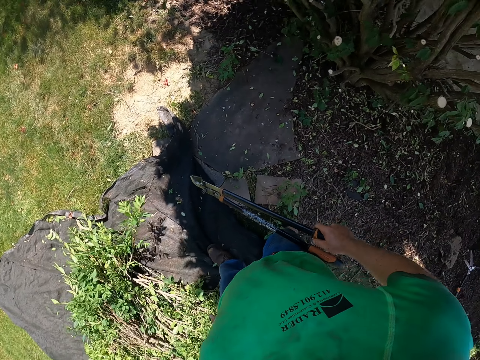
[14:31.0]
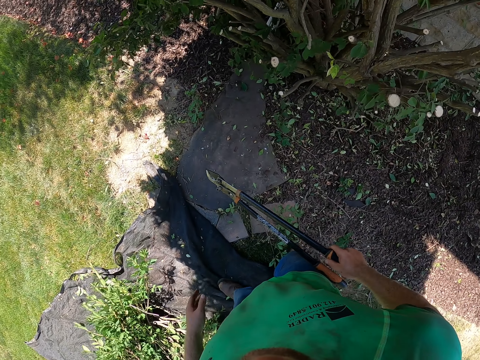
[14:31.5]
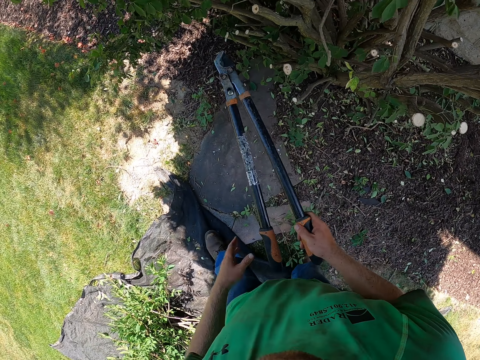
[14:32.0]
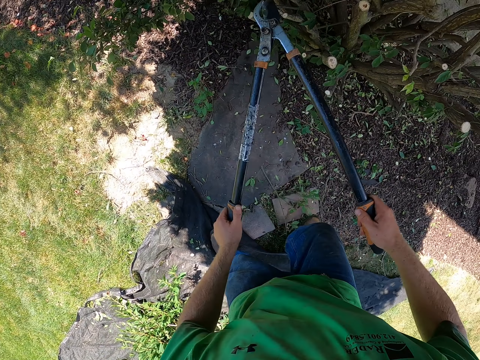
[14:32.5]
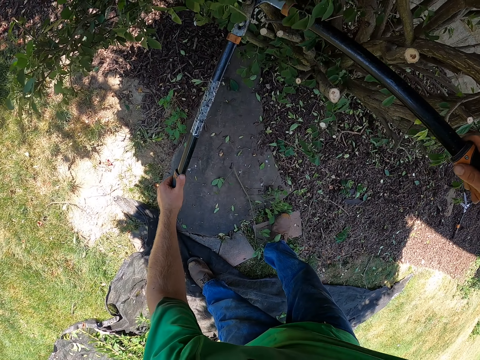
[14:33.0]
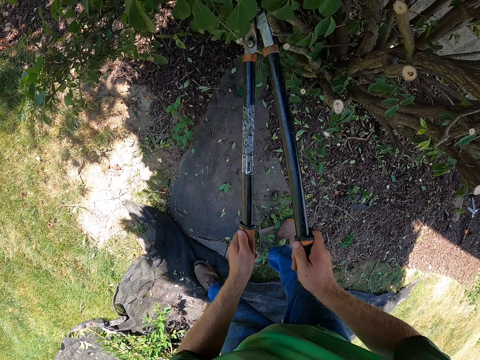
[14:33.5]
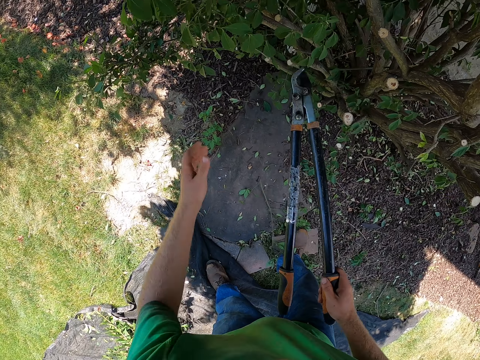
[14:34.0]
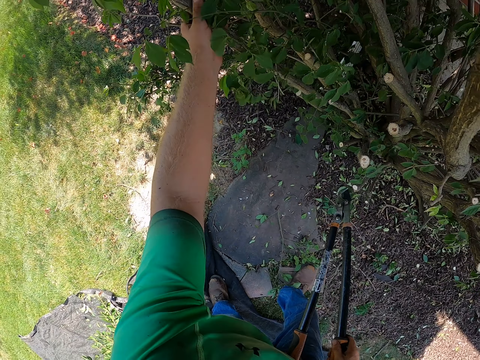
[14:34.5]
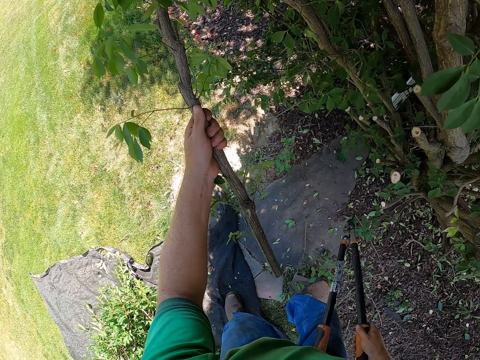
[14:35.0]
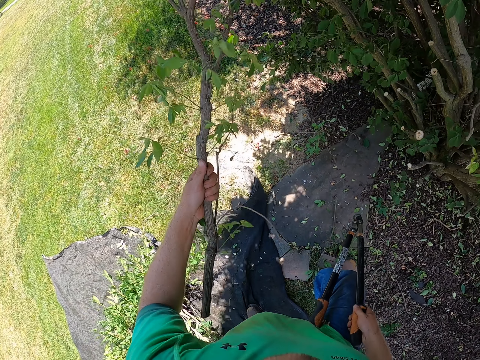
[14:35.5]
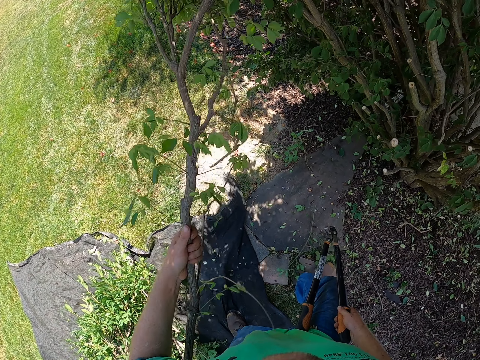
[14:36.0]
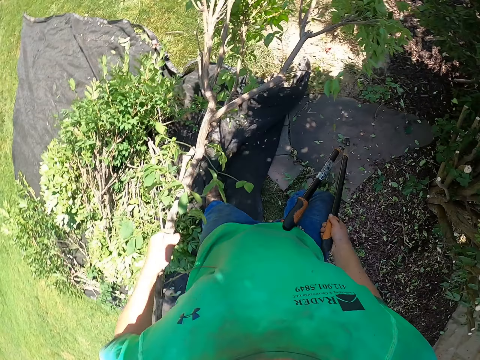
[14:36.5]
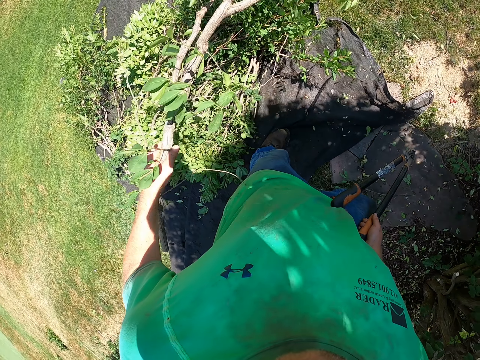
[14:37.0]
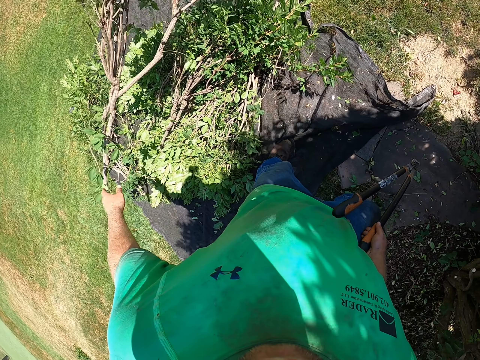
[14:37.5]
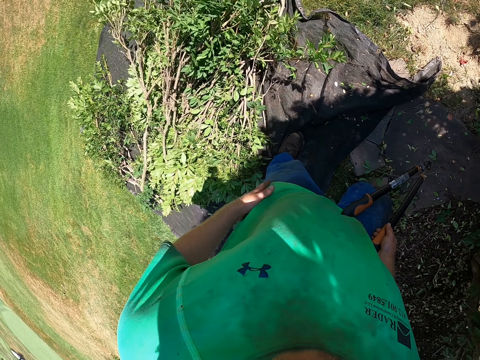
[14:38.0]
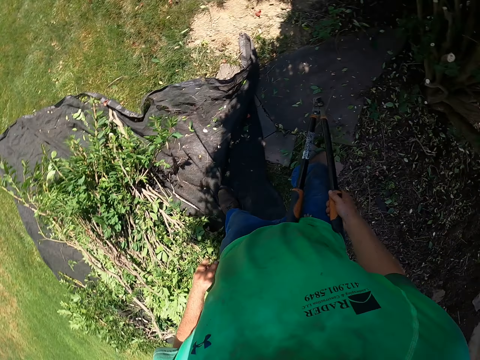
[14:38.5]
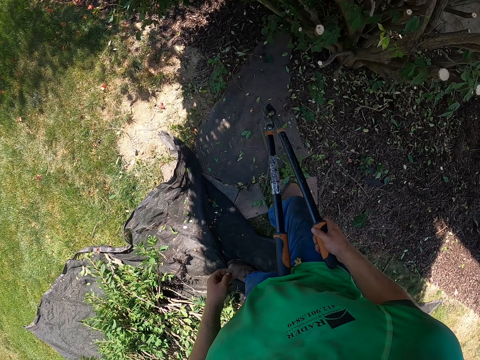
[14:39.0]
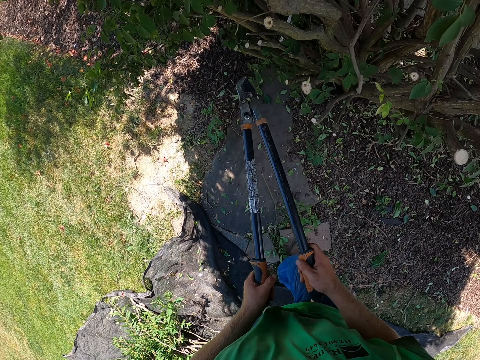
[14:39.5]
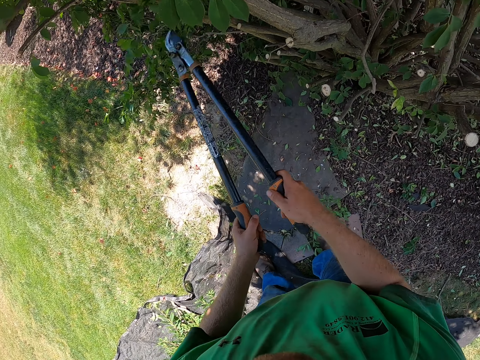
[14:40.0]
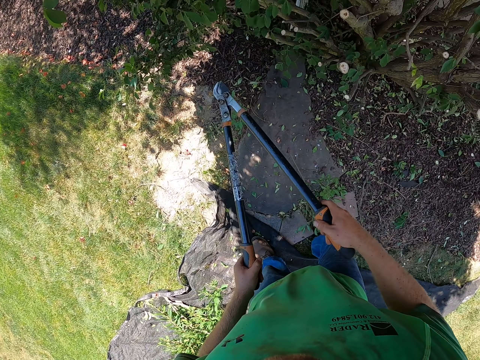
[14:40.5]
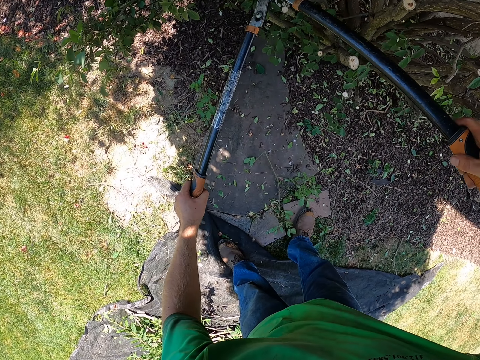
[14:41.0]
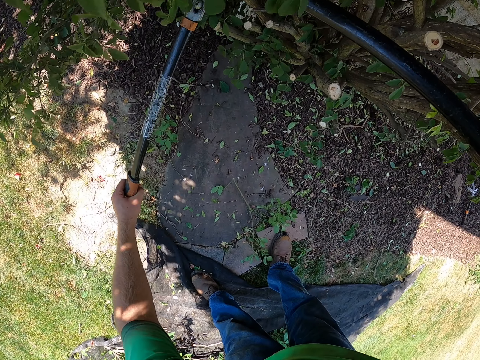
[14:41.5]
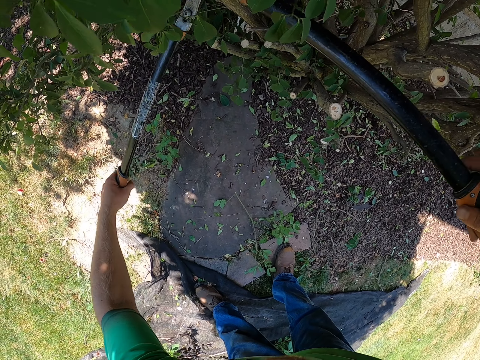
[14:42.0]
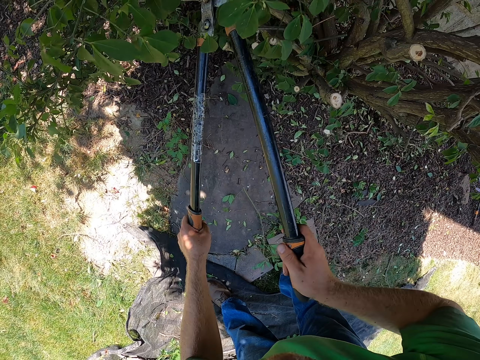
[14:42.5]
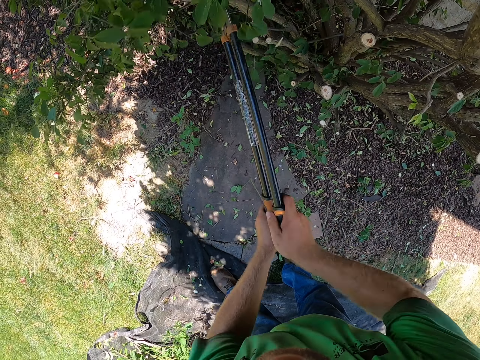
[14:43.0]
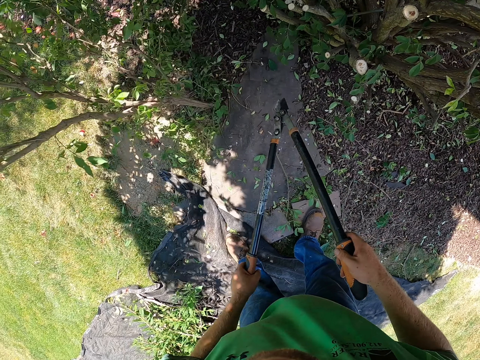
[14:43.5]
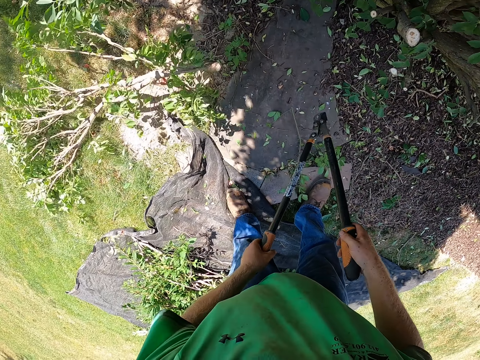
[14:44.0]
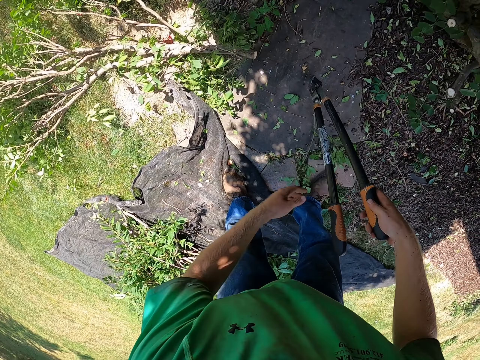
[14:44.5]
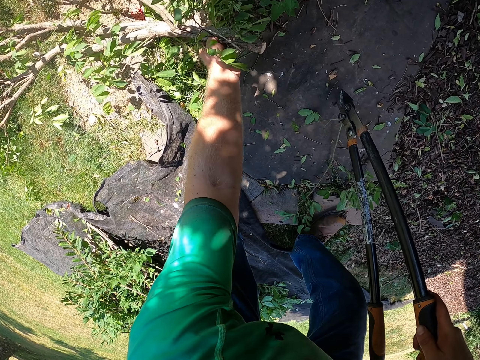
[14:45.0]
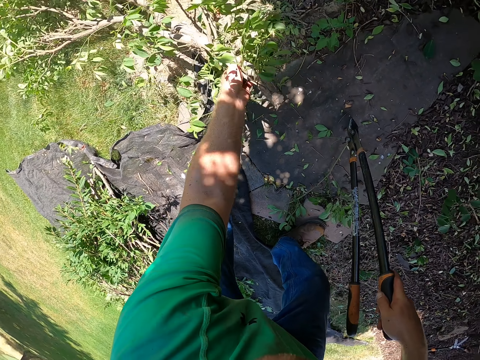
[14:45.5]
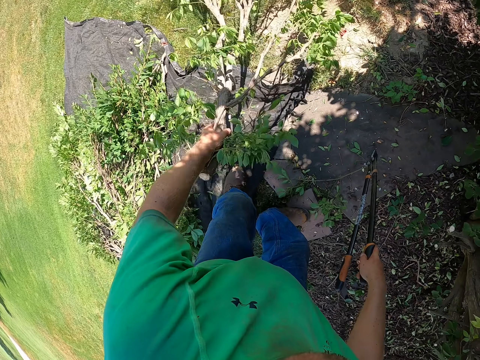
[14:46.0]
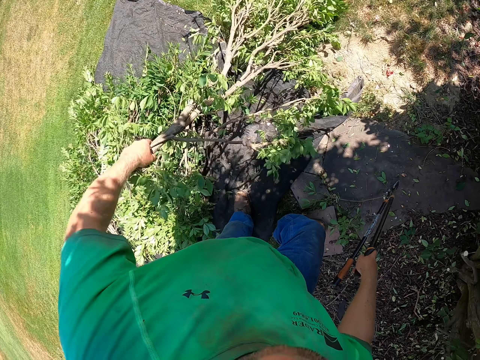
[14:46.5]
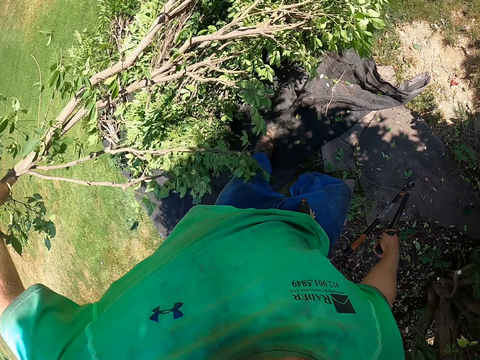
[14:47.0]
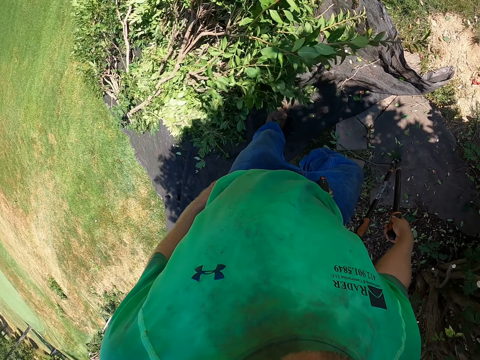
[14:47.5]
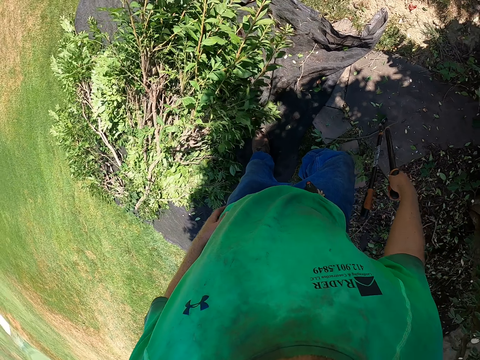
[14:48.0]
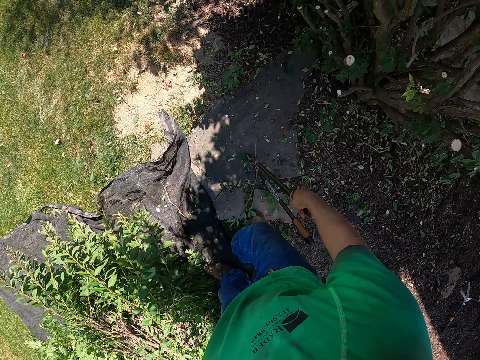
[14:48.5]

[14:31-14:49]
The camera wearer throws a branch on the ground. He holds the pruner with both hands and cuts a tree branch with the pruner. He holds the pruner with his right hand, pulls the tree branch with his left hand, and drops the tree branch on the black cloth on the floor. He wipes his left hand. He holds the pruner with both hands, hits the leaves with the pruner, and cuts a tree branch to the floor with the pruner. He holds the pruner to the floor in his right hand, picks the tree branch from the floor with his left hand, and drops the tree branch on the black cloth on the floor.

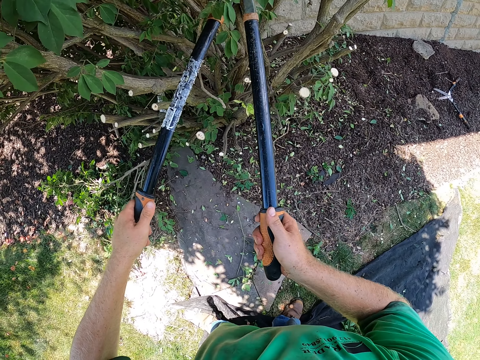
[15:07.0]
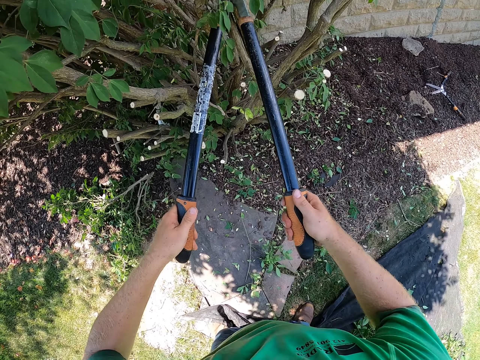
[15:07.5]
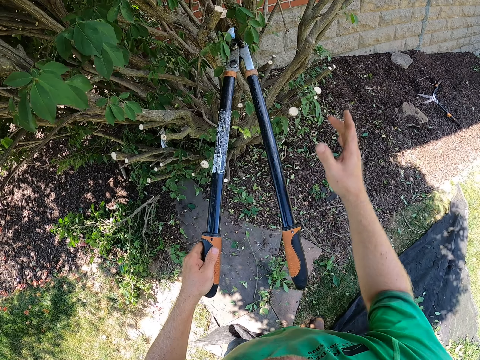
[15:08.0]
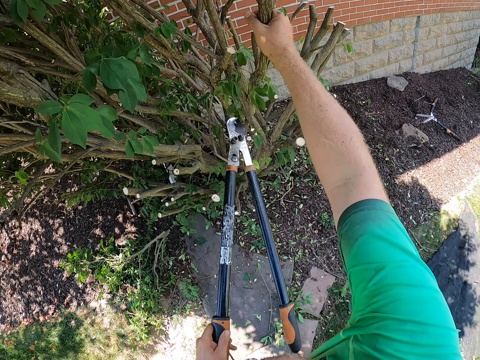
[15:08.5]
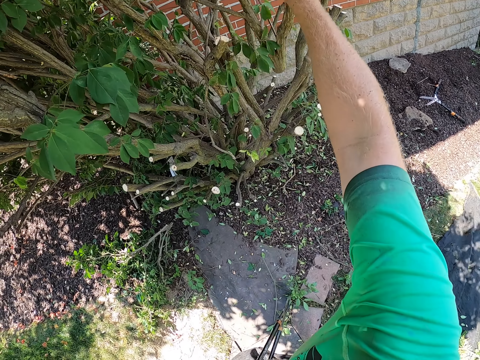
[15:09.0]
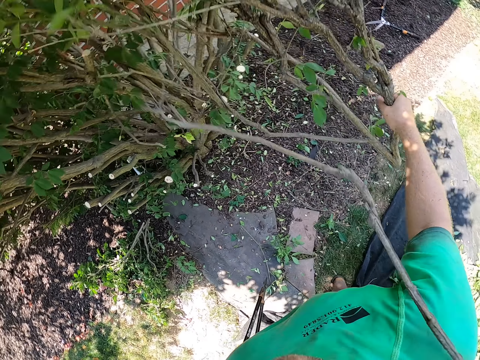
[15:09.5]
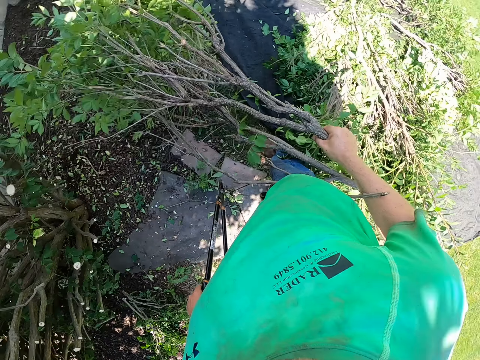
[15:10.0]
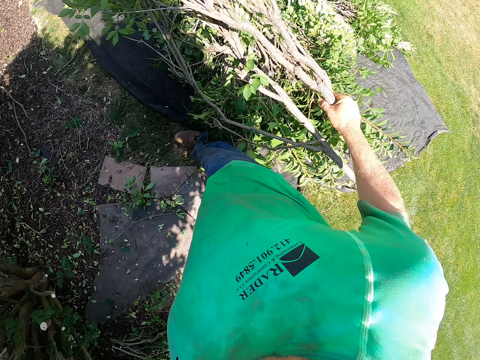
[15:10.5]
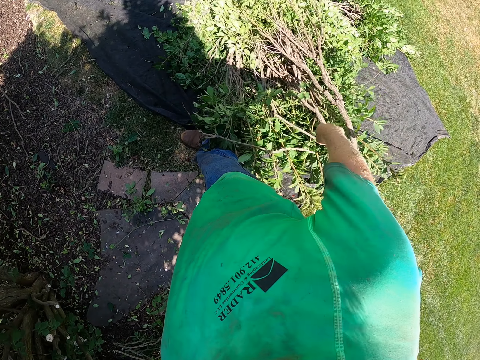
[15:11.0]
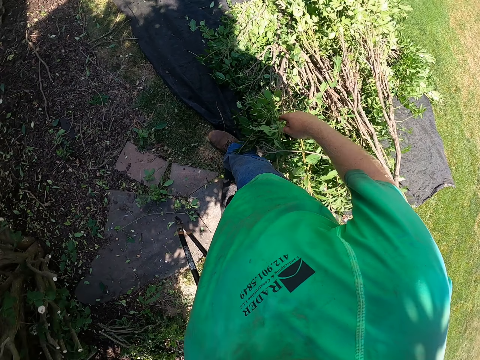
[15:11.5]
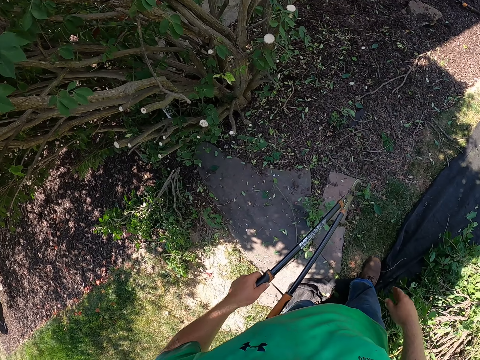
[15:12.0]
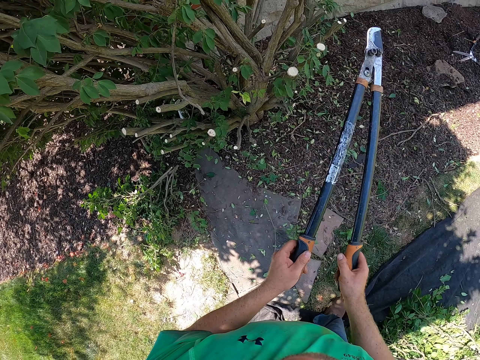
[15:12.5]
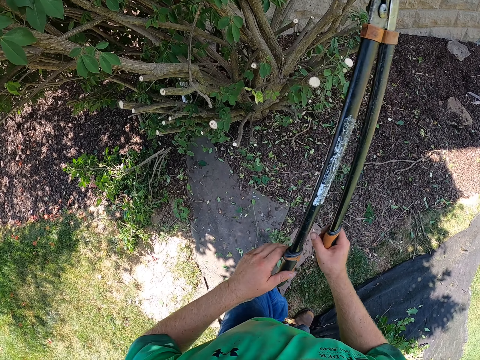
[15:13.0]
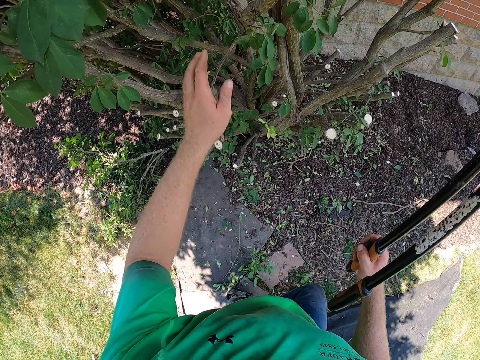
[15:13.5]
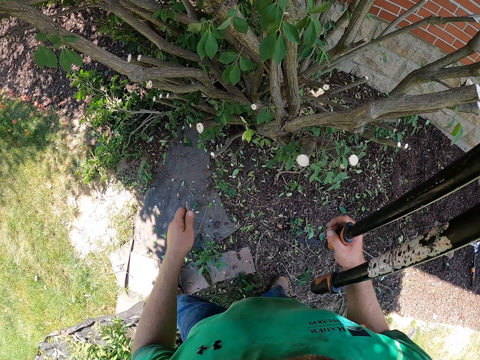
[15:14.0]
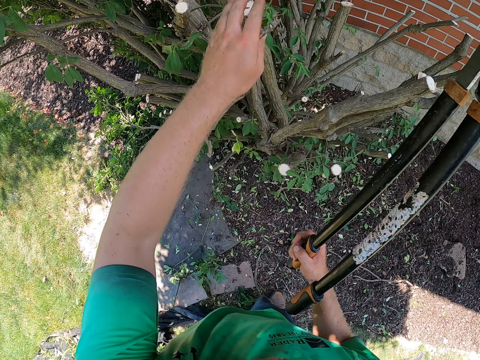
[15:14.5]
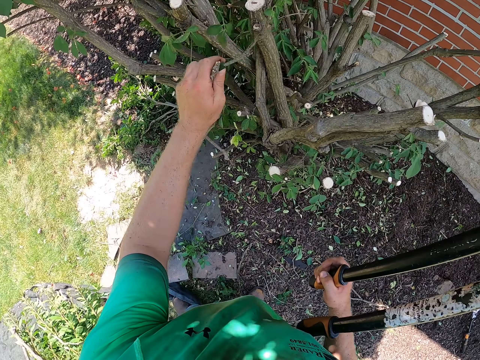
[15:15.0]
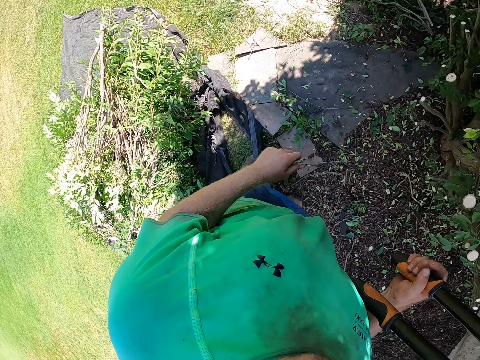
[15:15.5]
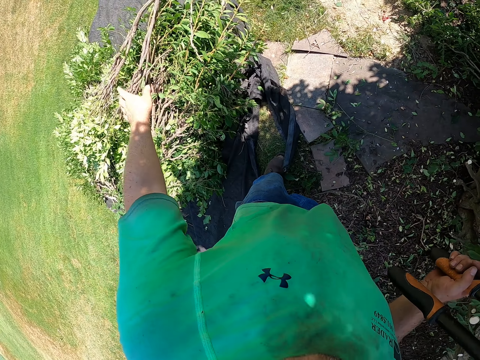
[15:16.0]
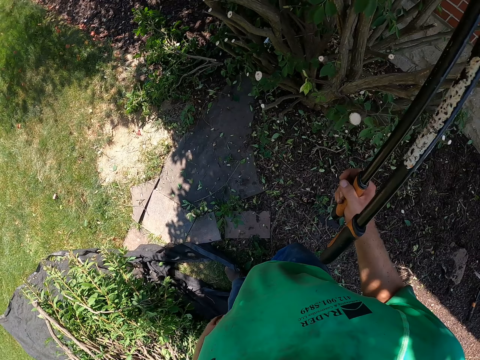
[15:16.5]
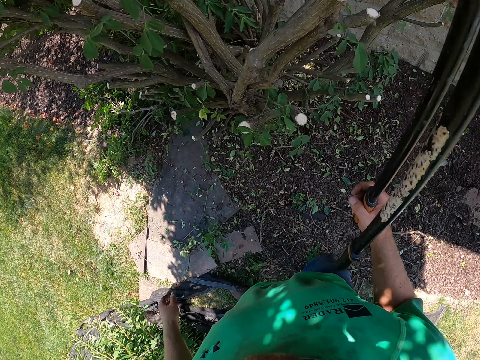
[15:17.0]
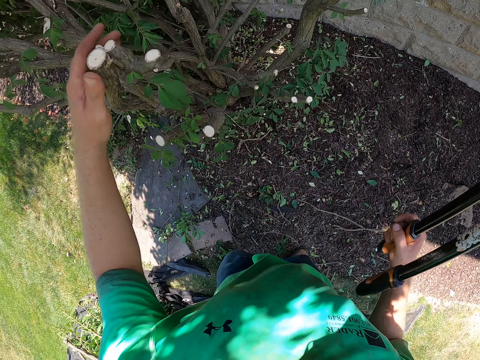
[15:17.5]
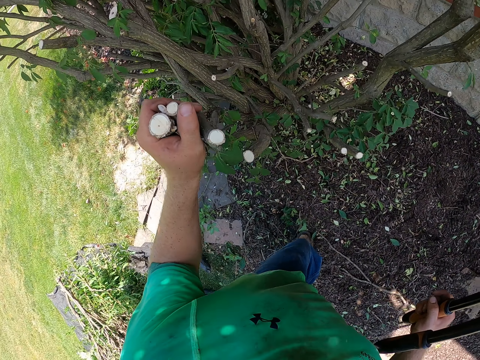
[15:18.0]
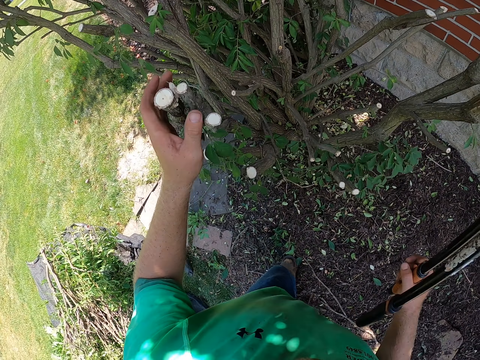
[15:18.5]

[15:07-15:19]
The camera wearer holds the pruner with his right hand, pulls the tree branch with his right hand, and drops the tree branch on the black cloth on the floor. He holds the pruner with both hands. He holds the pruner with his right hand. He plucks leaves. He pulls the tree branch with his right hand and drops the tree branch on the black cloth on the floor. He turns around. He holds the tree with his left hand. He holds a branch.
